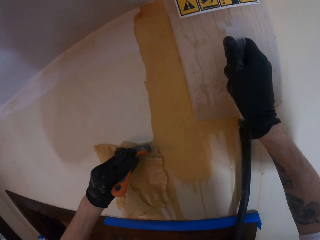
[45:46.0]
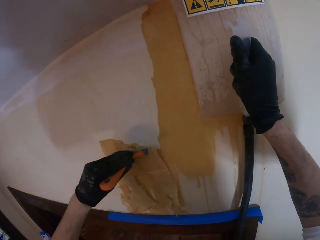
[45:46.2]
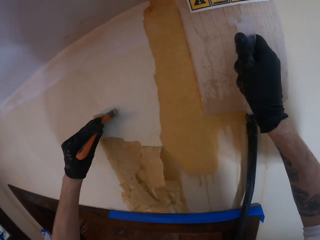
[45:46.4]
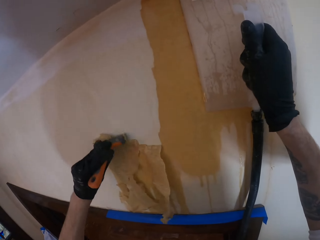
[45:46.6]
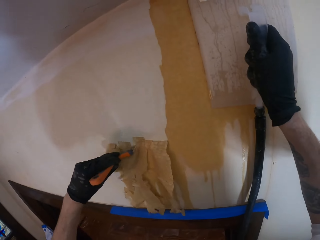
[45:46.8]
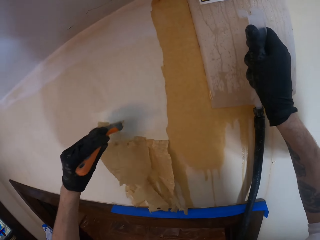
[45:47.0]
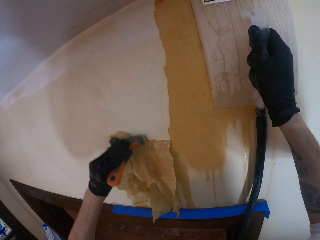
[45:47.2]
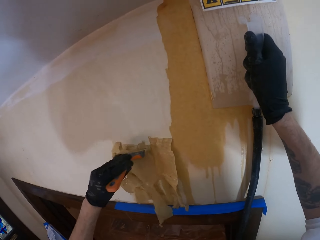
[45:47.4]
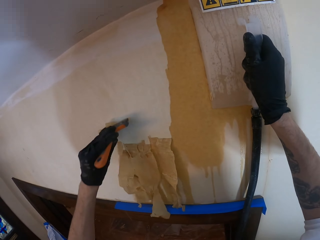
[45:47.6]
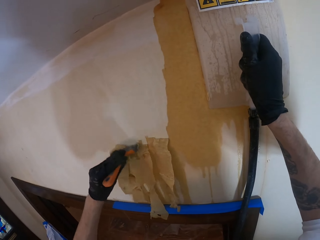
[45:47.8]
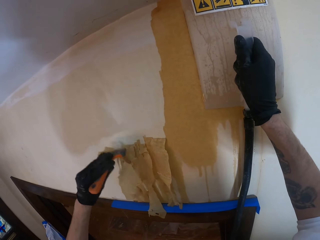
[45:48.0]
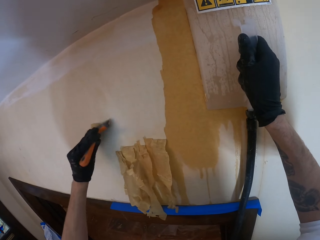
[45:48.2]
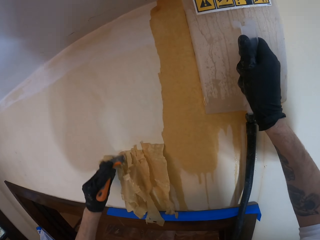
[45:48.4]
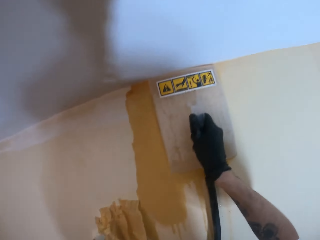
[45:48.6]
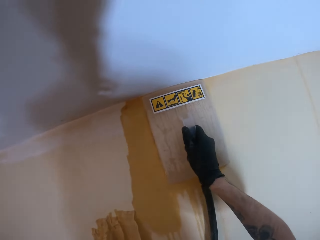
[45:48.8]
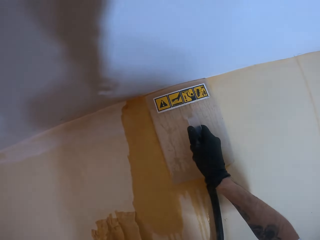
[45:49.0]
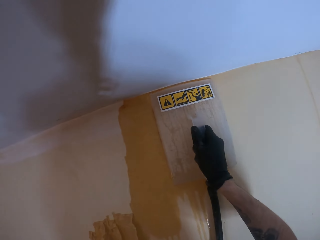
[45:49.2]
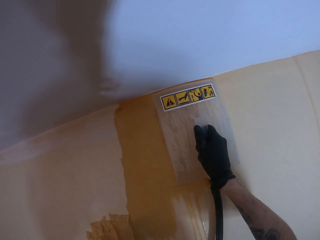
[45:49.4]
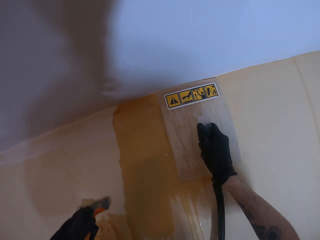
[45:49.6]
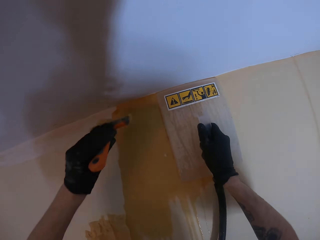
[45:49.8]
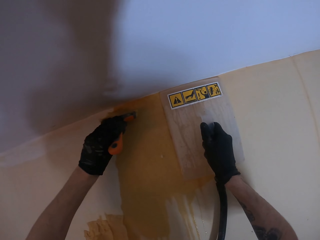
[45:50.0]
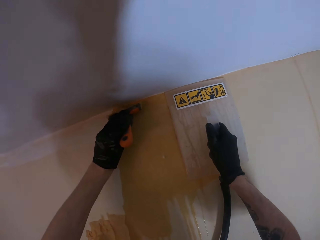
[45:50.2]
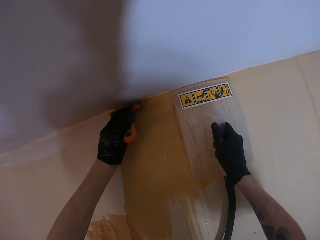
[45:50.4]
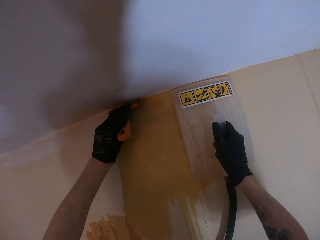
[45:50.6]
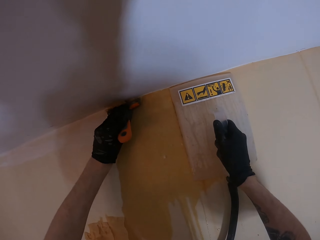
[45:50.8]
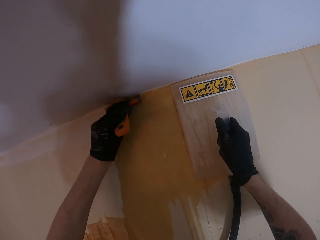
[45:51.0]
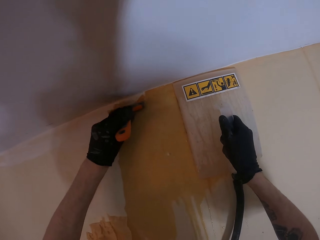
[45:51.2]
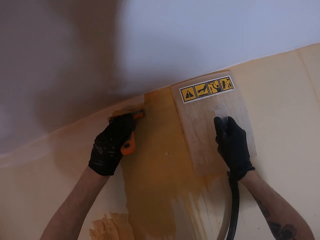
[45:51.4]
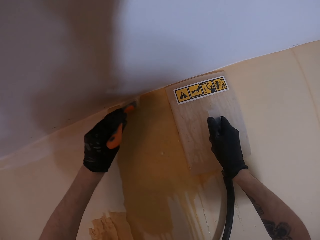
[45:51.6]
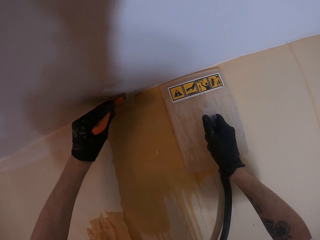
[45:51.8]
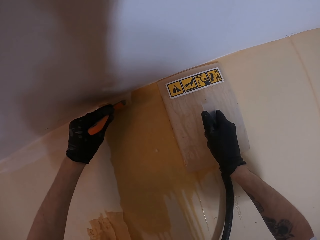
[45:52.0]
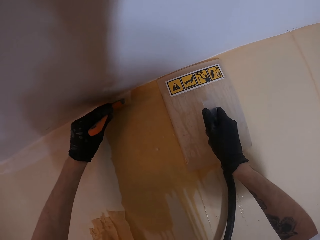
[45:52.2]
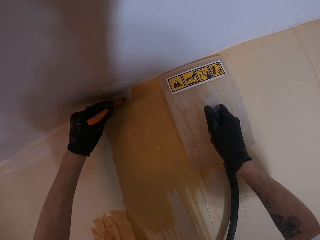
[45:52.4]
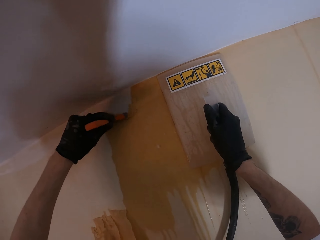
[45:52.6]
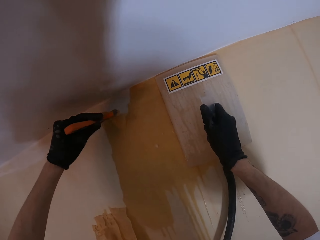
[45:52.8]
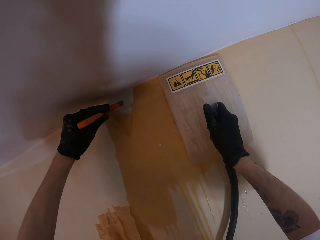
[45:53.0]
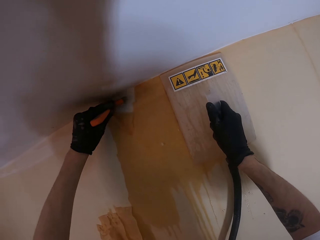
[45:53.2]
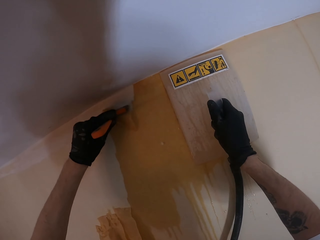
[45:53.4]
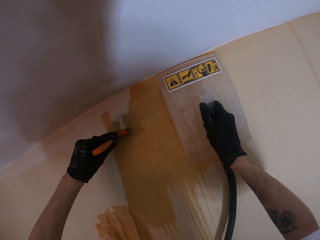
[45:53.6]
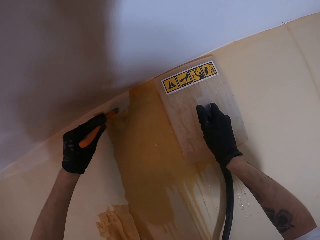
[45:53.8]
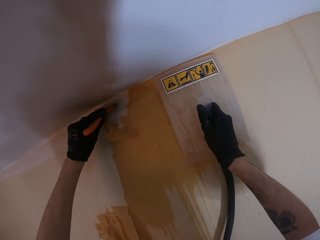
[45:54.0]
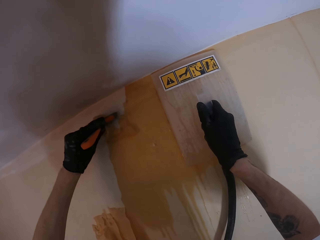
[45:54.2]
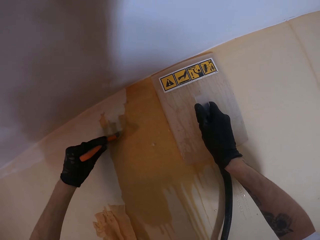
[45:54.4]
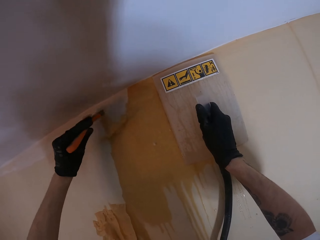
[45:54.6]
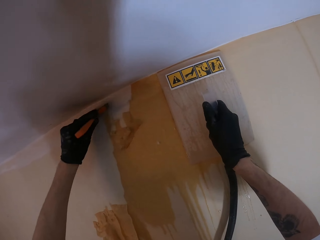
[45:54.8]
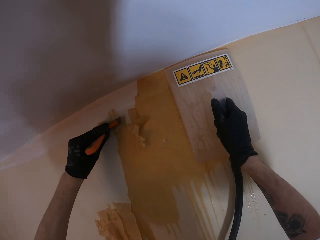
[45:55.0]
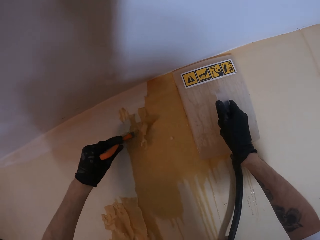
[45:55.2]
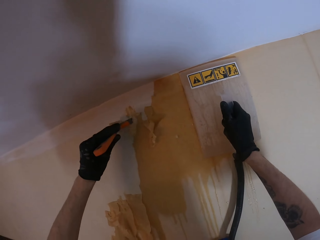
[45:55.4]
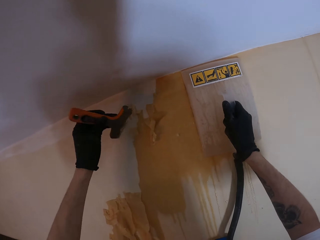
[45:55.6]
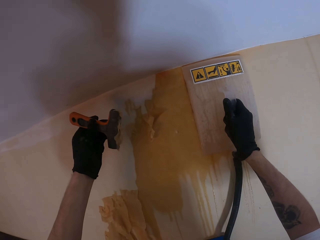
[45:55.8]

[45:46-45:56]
The camera wearer moves the trowel on the wall. They remove the paint on the wall with a paint scraper.

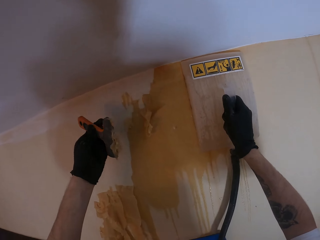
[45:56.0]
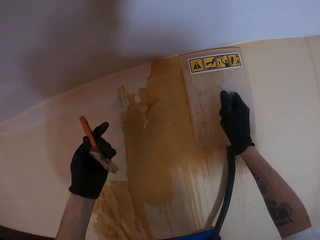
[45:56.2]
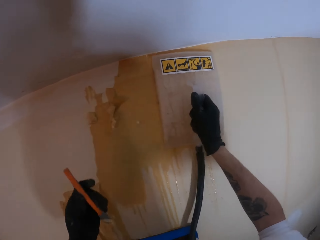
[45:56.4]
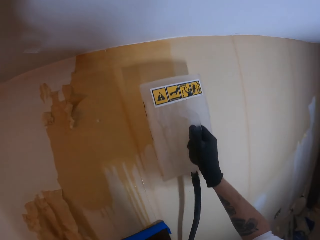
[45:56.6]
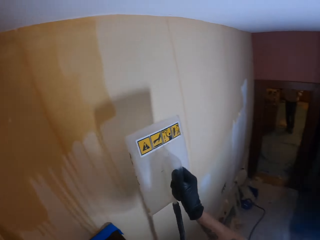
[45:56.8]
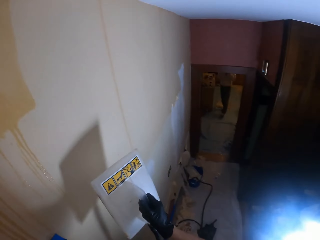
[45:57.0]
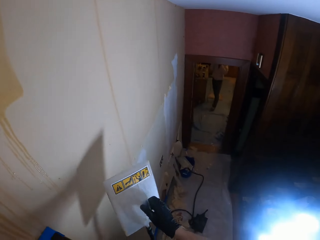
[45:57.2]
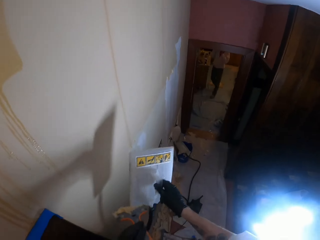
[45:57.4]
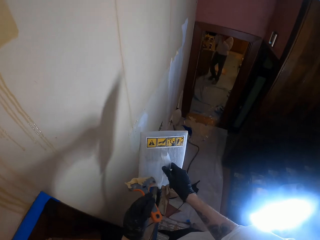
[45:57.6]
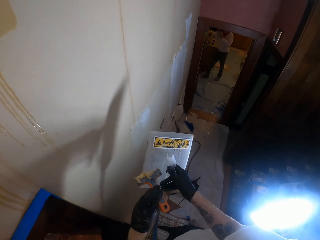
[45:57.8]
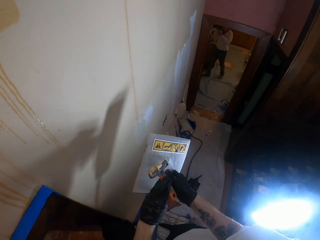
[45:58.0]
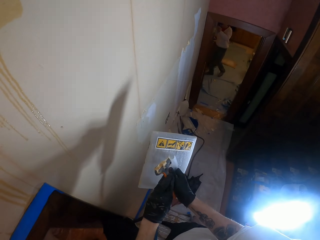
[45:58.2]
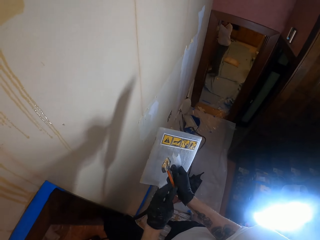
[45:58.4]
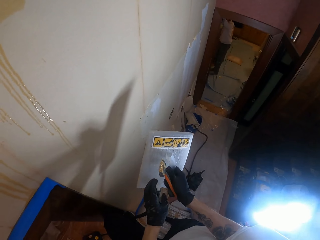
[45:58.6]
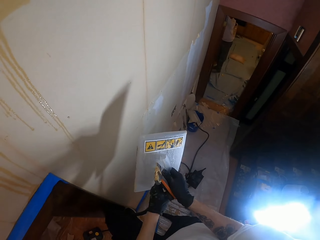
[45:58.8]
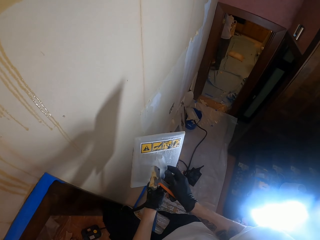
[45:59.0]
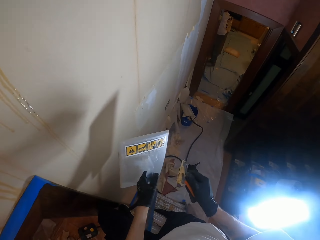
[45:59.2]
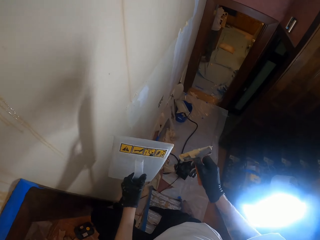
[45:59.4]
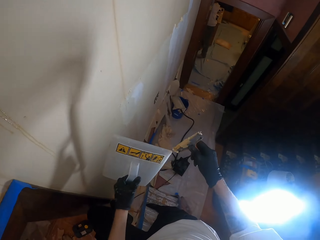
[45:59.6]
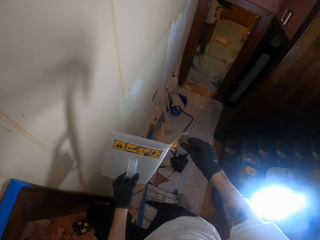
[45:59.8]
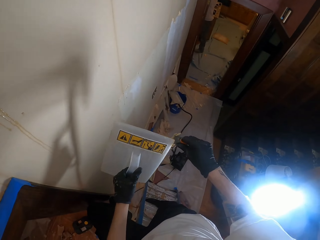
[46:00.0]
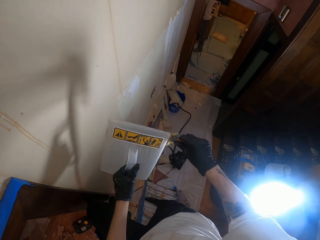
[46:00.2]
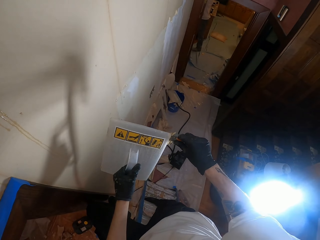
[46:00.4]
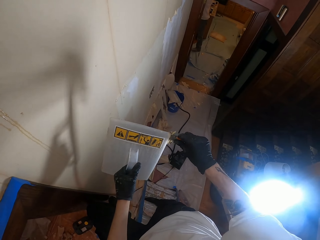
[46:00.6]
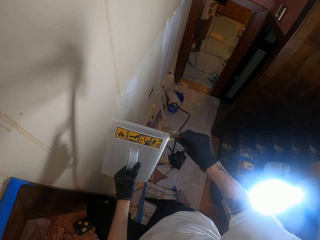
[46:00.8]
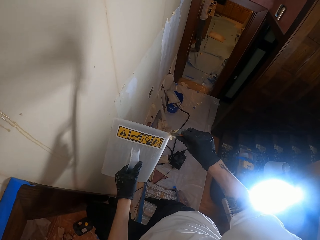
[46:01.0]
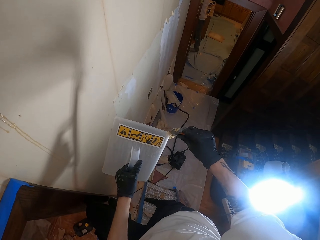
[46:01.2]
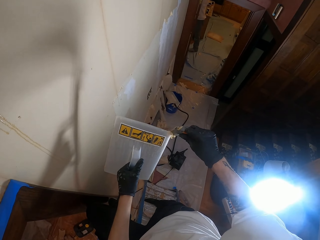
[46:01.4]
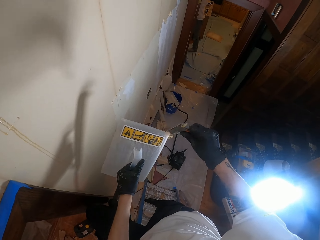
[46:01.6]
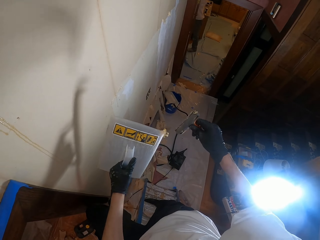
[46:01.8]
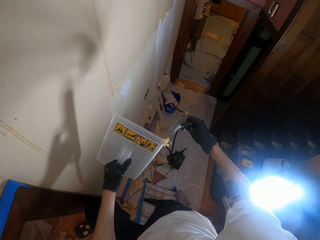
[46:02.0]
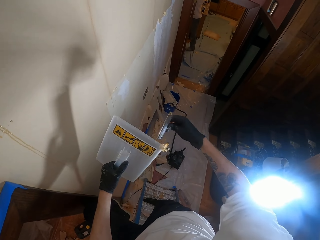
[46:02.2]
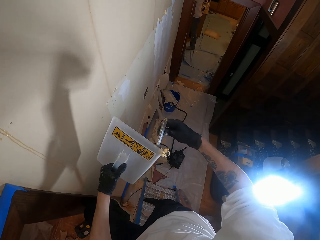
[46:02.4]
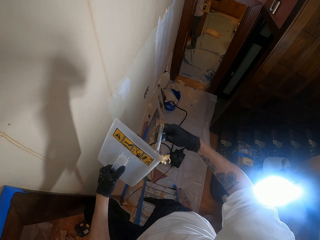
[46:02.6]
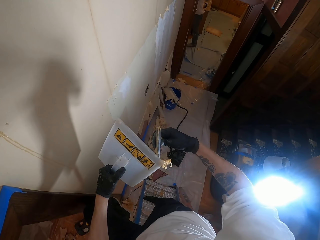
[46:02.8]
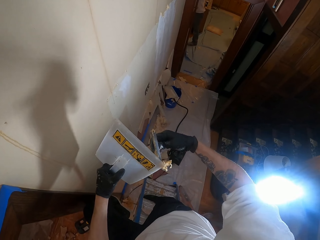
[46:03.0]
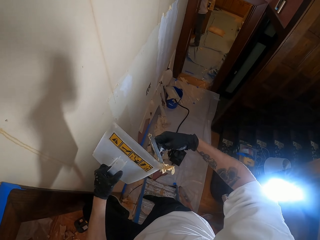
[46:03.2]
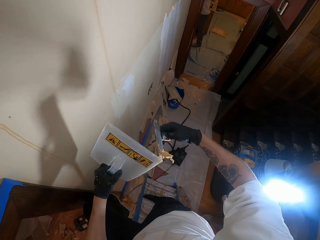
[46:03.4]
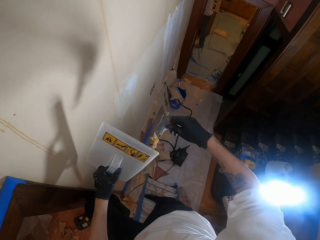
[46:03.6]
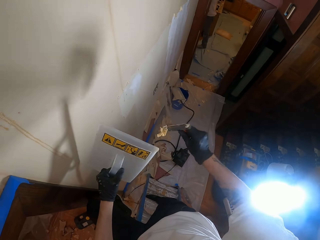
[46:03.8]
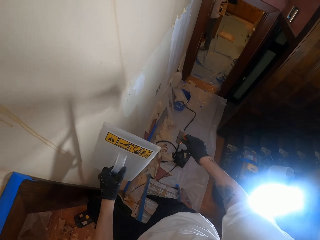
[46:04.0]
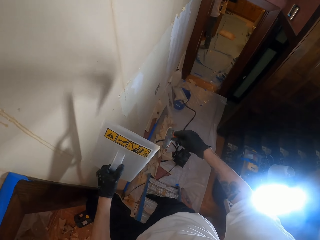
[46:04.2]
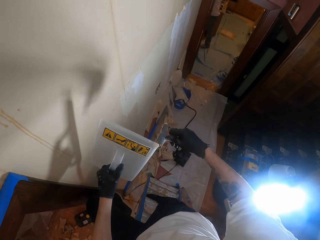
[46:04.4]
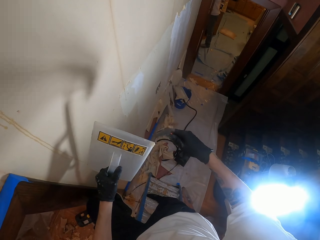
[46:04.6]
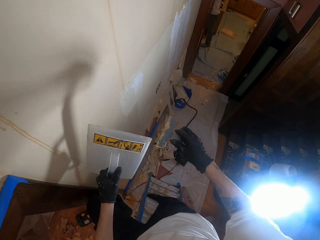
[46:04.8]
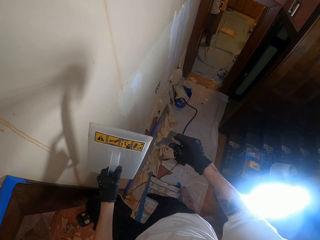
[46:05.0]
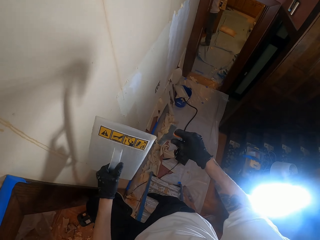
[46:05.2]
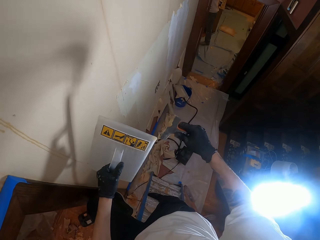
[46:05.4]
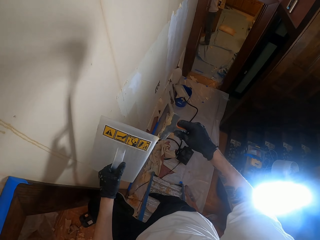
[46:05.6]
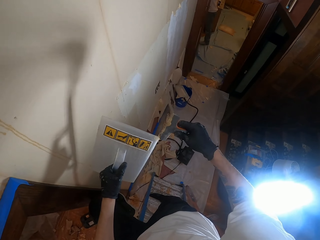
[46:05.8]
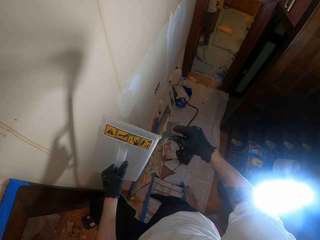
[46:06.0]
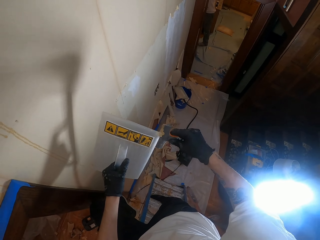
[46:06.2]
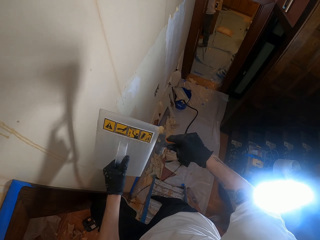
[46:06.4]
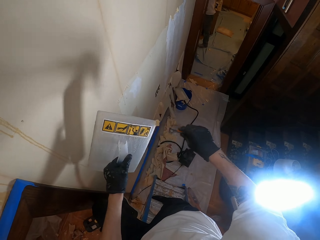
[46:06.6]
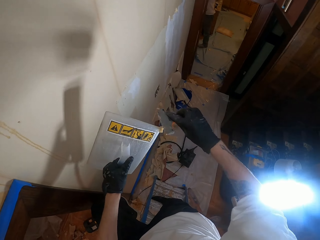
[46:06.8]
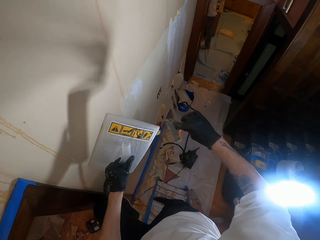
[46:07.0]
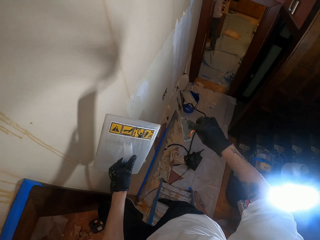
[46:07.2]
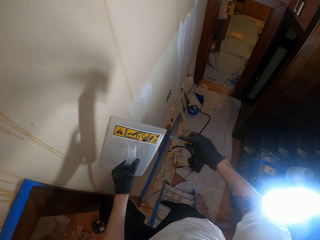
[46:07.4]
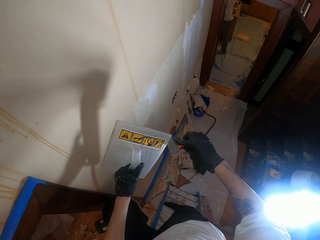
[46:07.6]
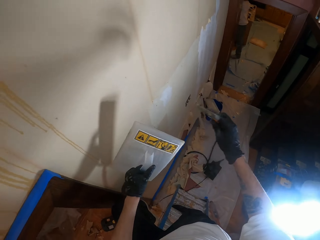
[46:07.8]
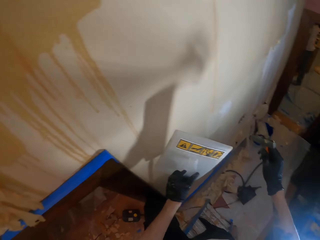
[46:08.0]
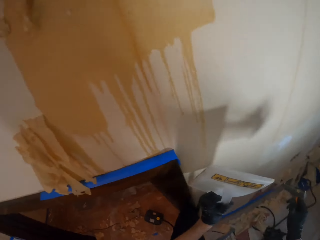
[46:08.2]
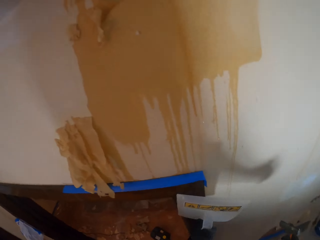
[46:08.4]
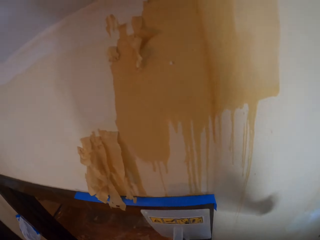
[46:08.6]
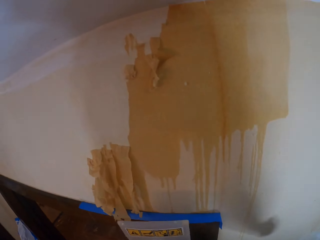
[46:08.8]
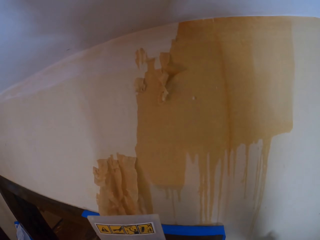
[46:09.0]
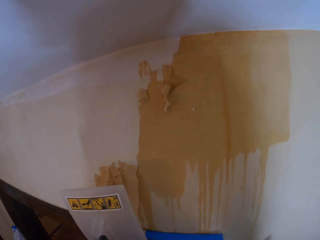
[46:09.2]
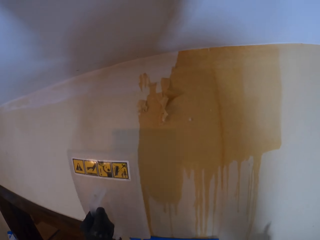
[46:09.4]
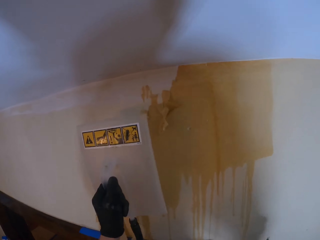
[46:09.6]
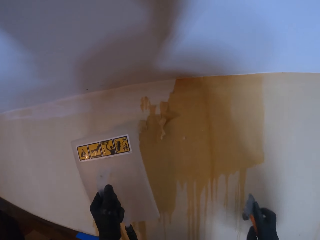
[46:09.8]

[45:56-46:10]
The camera wearer stares at the paint on the paint scraper. He removes the trowel from the wall. He looks around the house. He holds the paint scraper with his right hand. He turns the trowel to his left hand. He removes the paint from the scraper with the trowel. He removes the paint from the scraper with the trowel again. He looks around the house.
